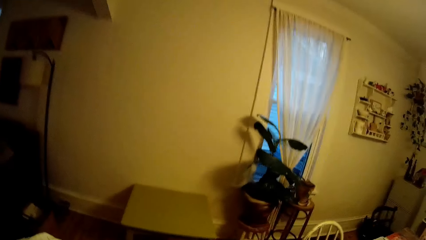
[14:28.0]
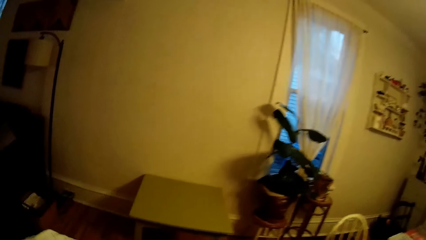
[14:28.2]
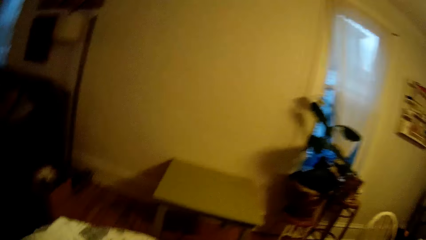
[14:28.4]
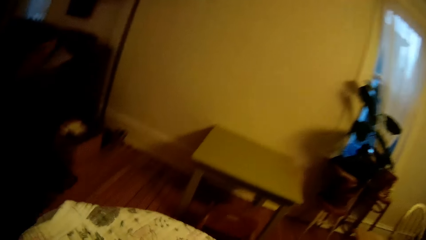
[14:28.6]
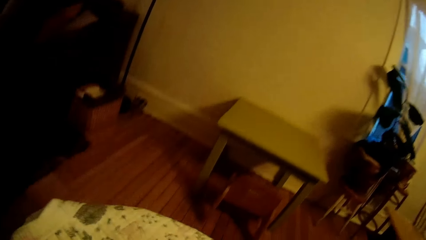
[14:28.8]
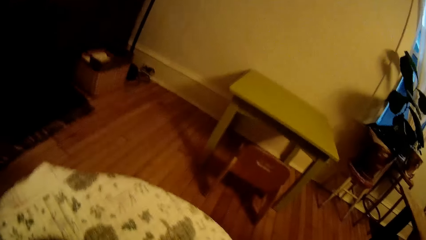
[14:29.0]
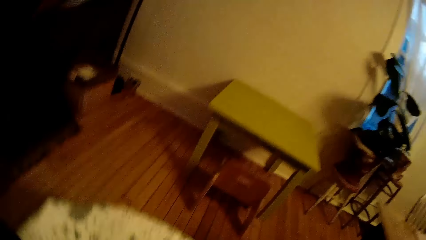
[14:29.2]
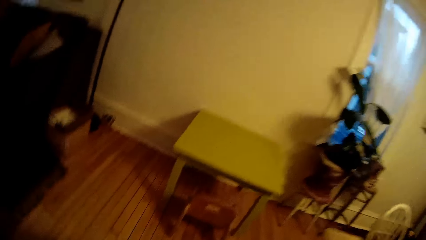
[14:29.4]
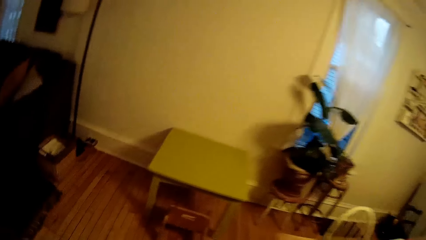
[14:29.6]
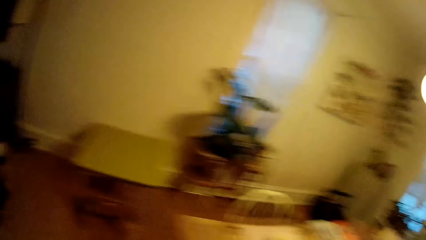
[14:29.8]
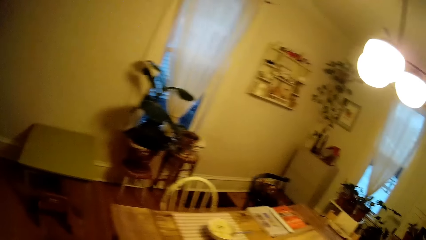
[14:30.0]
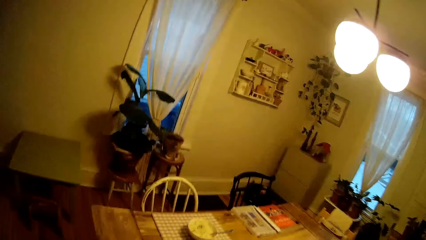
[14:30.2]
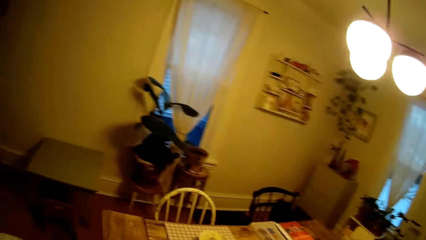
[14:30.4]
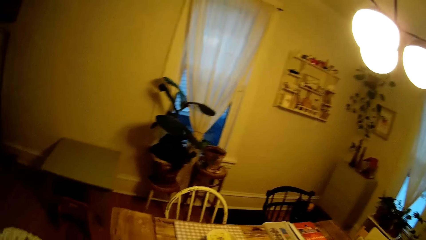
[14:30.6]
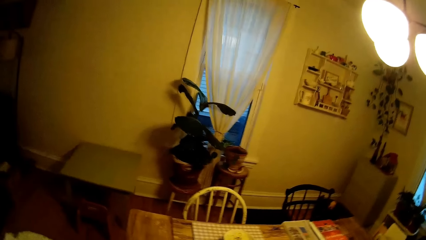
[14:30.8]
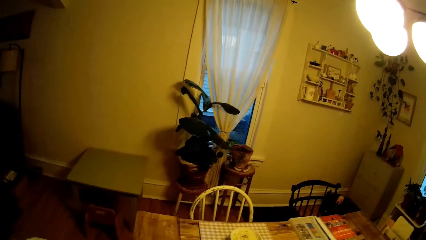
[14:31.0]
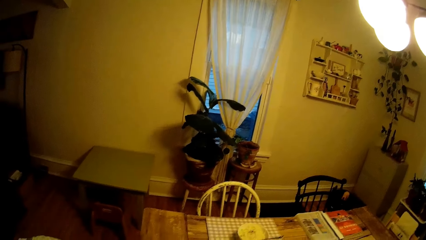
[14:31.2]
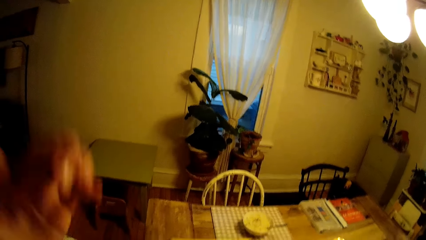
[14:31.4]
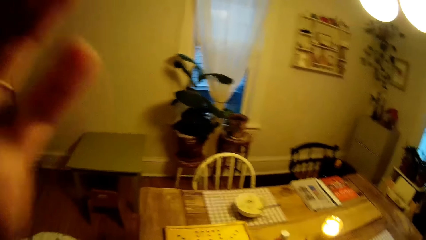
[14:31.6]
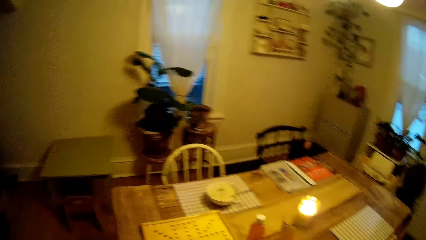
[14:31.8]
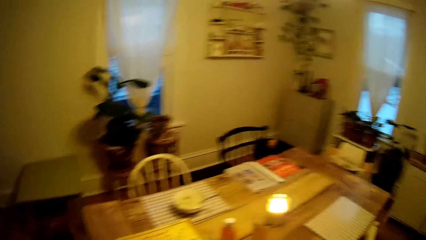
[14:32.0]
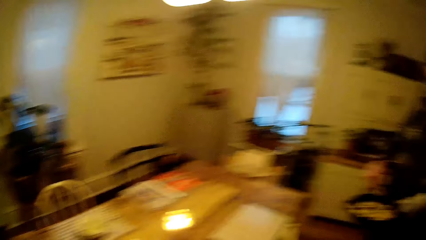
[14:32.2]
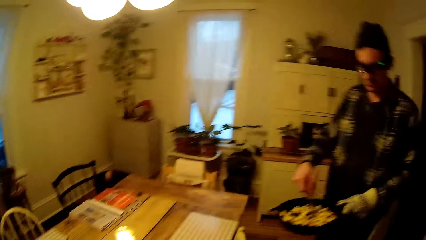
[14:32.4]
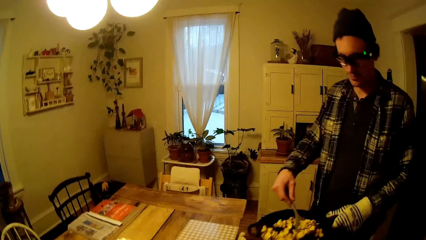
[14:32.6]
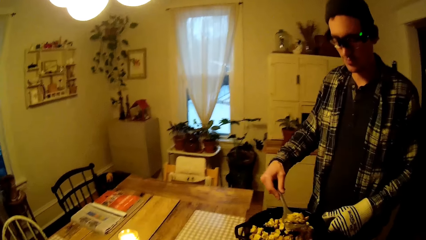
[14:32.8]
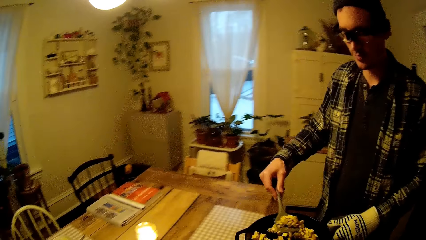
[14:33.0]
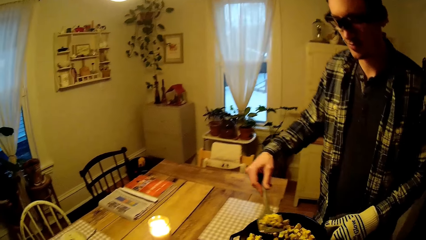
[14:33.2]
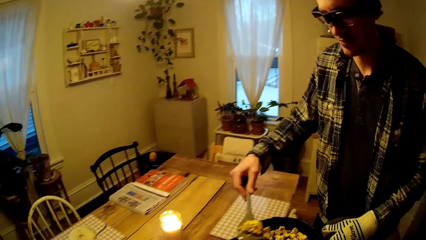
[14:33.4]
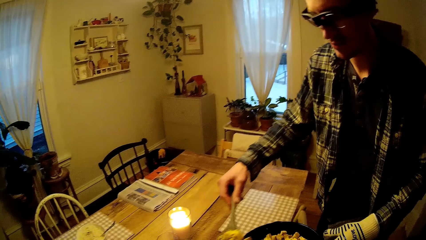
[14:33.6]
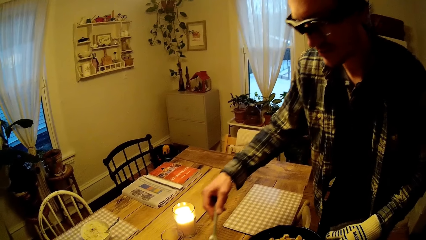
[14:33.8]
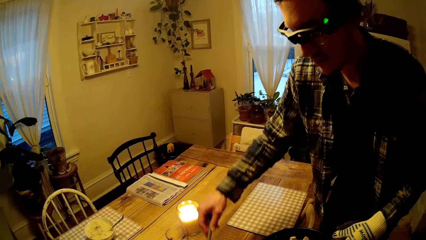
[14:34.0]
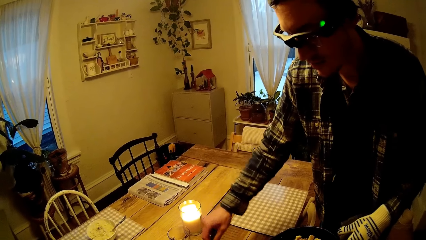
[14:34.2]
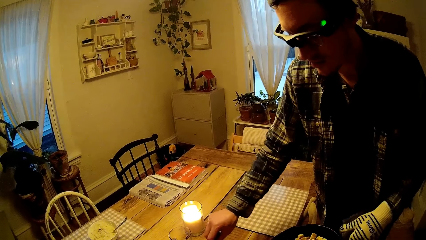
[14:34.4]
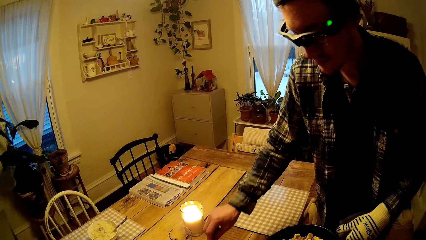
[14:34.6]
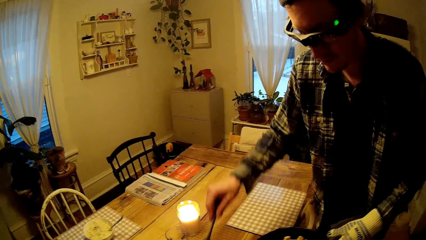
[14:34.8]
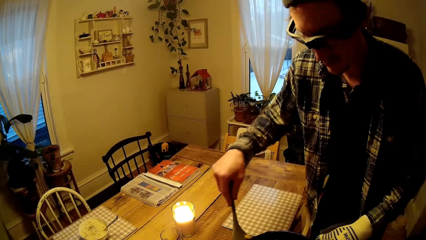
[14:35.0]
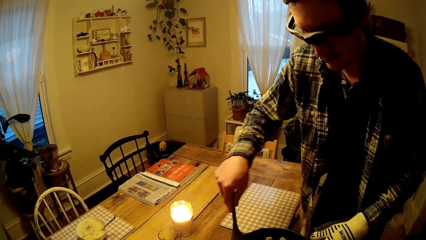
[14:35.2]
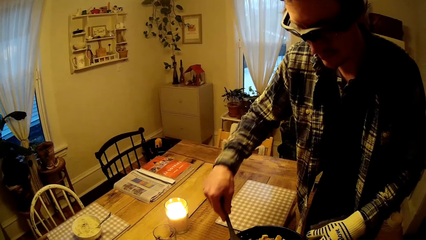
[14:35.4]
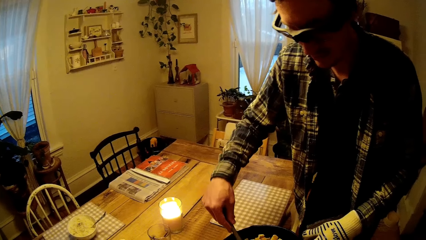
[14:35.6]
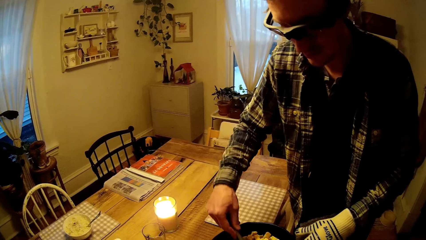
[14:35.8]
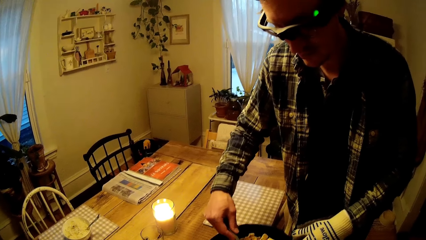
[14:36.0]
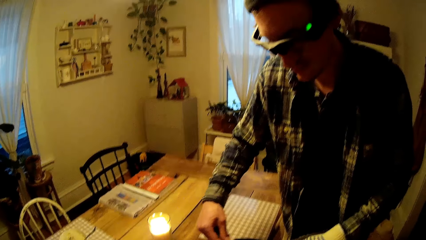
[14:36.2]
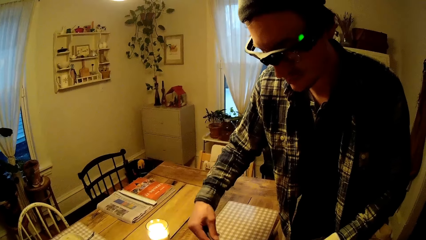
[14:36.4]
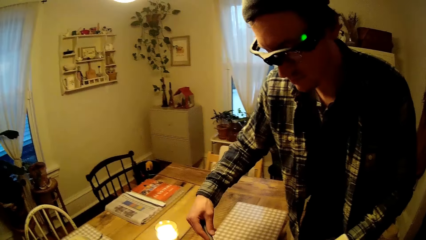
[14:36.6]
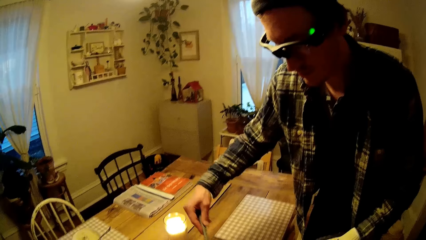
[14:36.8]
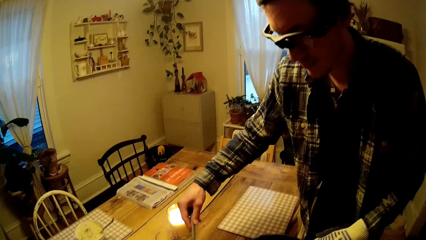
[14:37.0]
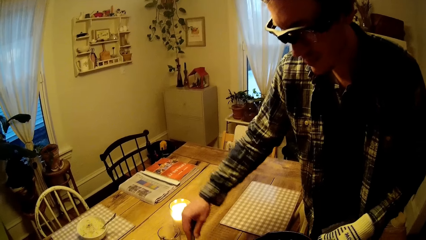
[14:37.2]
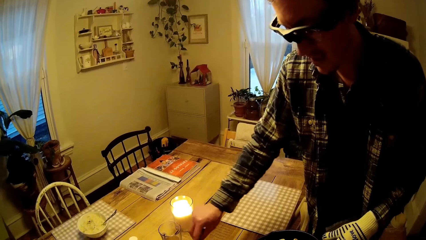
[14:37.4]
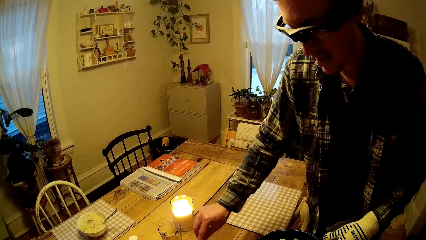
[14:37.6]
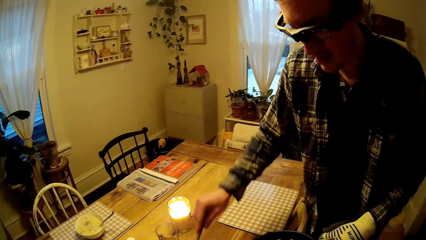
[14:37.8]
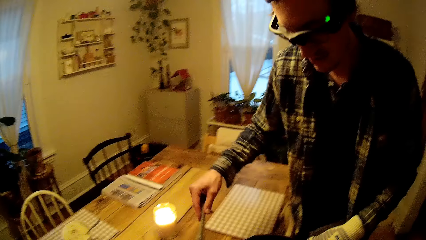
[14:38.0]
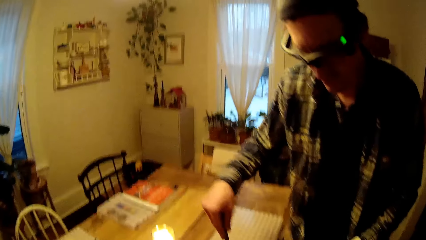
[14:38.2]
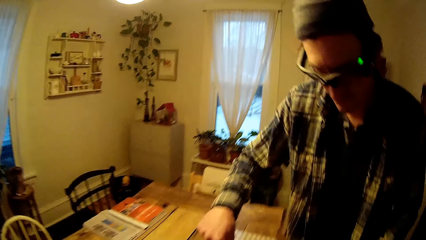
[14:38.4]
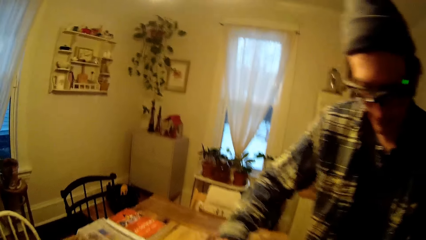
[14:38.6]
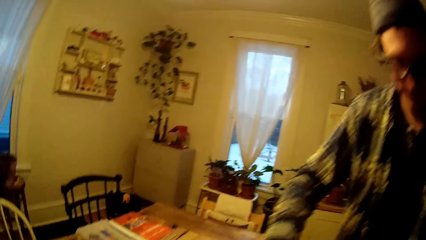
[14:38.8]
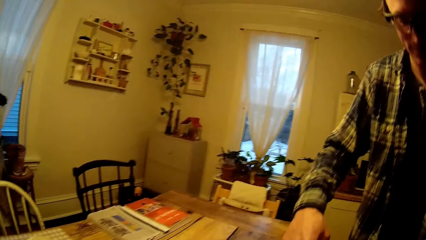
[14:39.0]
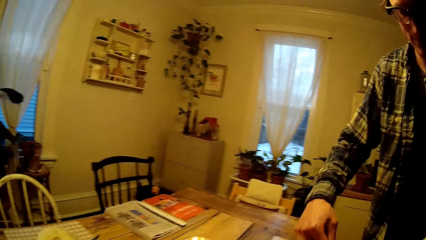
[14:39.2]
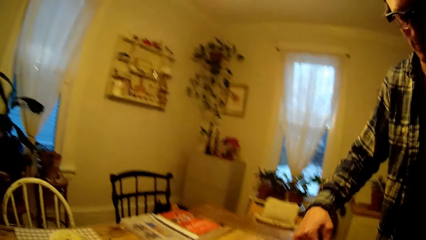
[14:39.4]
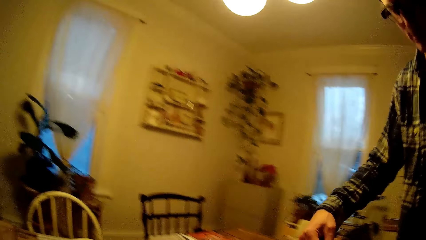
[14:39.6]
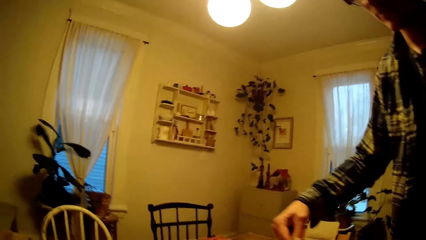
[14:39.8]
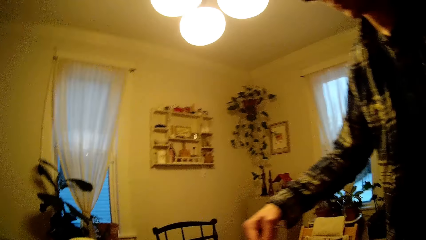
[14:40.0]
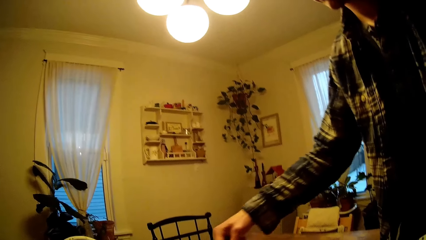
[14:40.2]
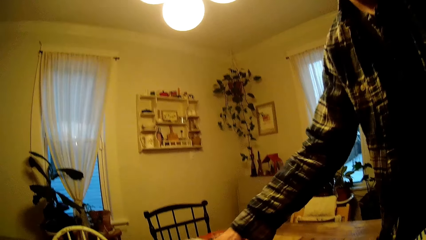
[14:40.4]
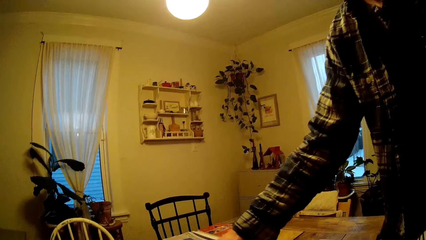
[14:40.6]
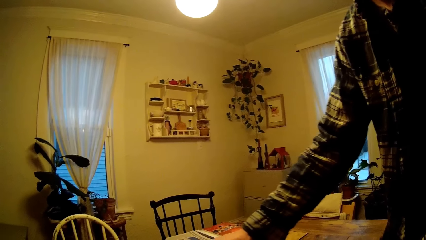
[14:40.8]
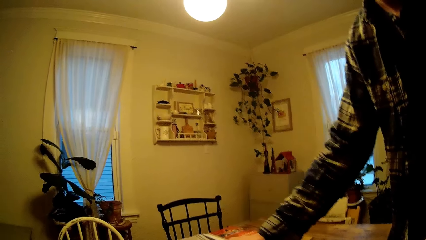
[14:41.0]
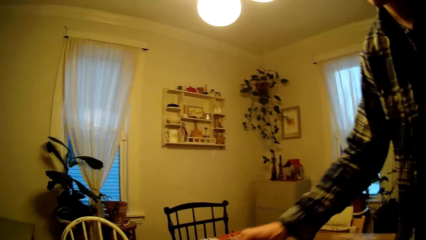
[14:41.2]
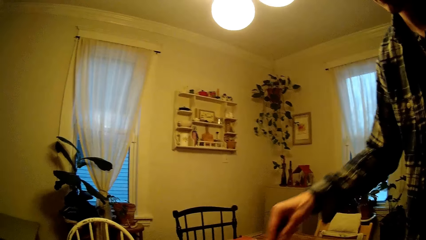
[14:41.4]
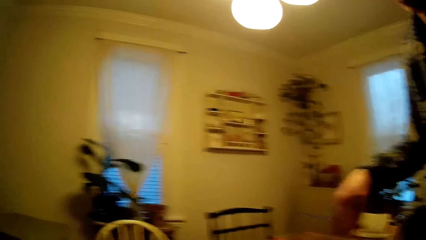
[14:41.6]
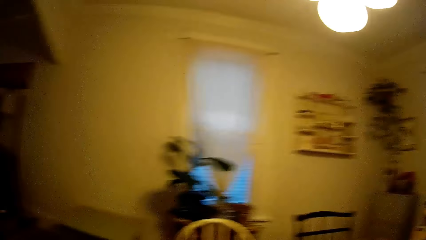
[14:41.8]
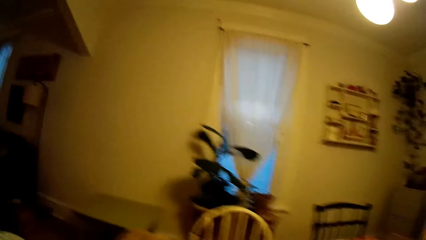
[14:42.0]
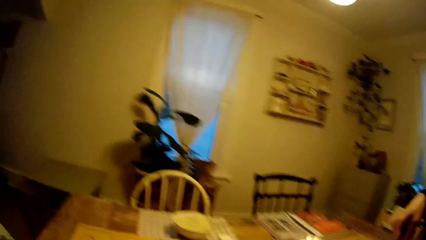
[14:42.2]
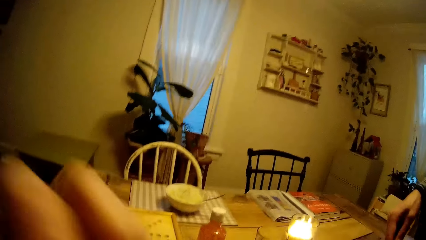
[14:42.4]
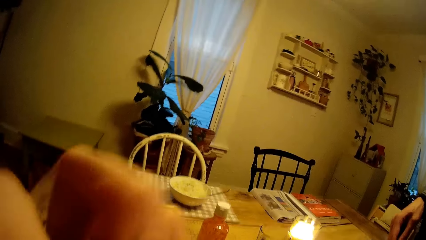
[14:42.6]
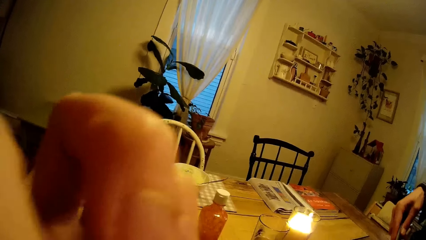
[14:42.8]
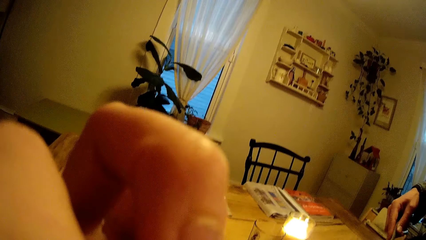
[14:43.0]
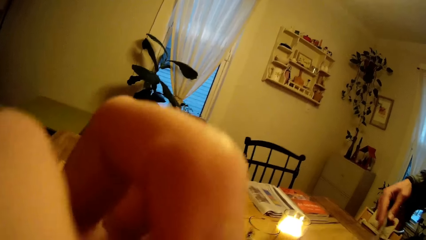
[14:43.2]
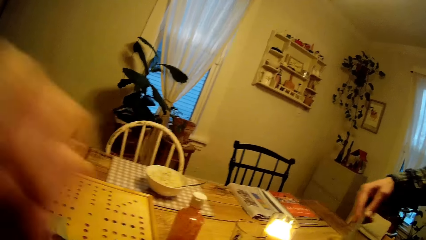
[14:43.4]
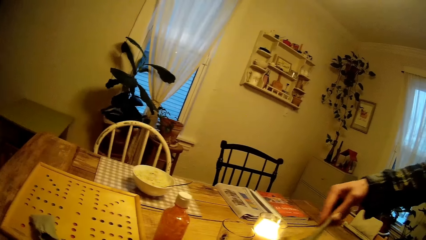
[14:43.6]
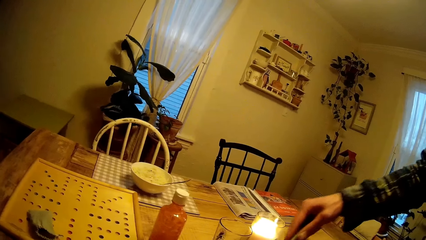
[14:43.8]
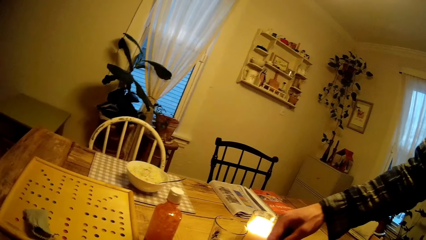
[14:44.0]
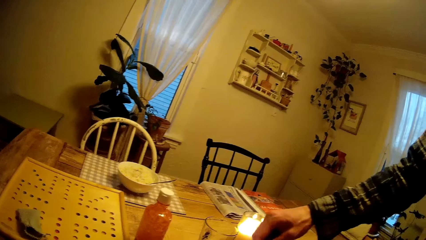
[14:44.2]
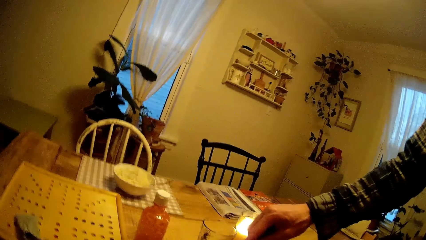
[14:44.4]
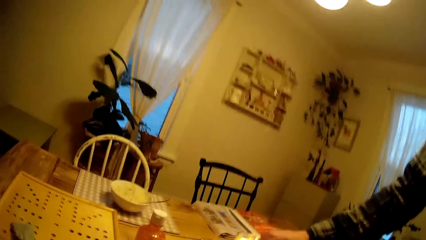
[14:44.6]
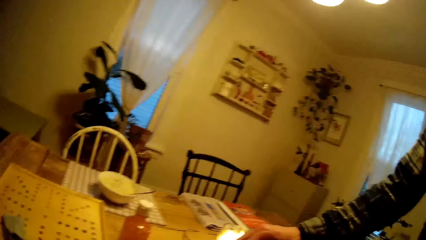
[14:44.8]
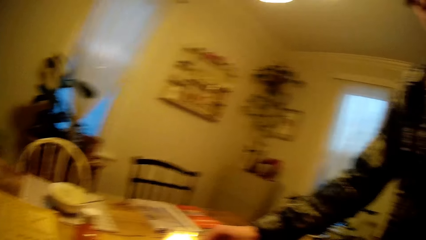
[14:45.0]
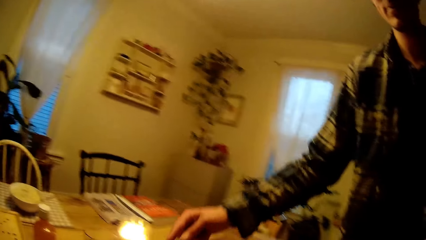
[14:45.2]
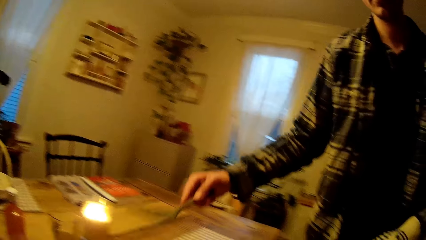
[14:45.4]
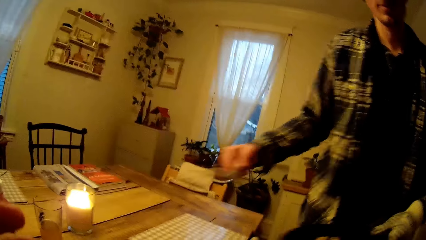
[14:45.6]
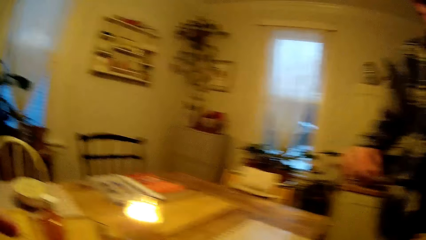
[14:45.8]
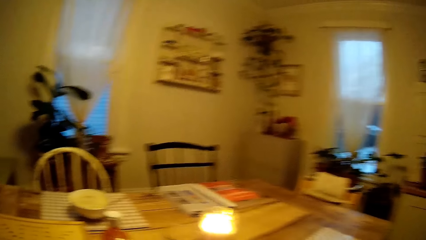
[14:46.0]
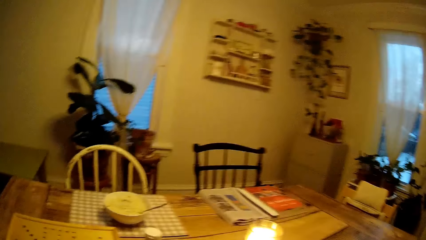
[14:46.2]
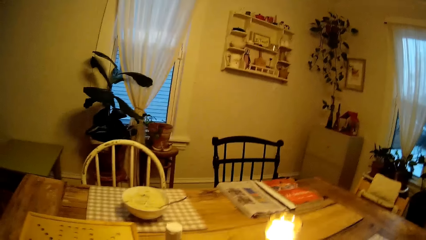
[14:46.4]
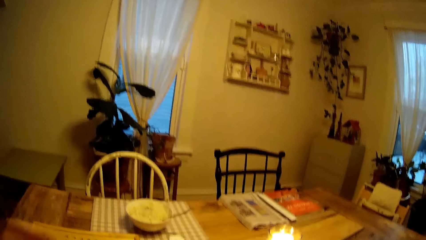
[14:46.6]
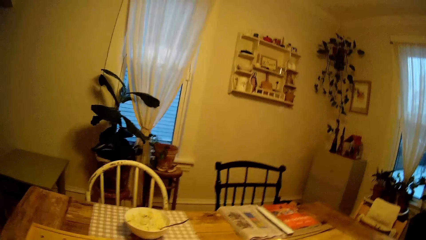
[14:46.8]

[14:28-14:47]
The camera wearer places the baby-basket on the floor with her hands. A man walks into the dining room with the frypan and the stir spoon in his hands. The man scoops fried egg from the frypan with the stir spoon in his right hand. The camera wearer talks to the man. The man serves the fried egg from the frypan into a plate on a dining table with the stir spoon in his right hand. The man scoops fried egg from the frypan with the stir spoon in his right hand. The man talks to the camera wearer. The man serves the fried egg from the frypan into the plate on the dining table with the stir spoon in his right hand. The man takes food in the pan with the spoon and puts the food on something. The man takes food in the pan with the spoon and puts the food on something.
